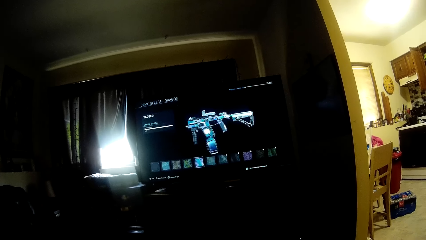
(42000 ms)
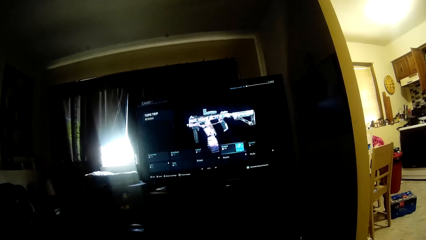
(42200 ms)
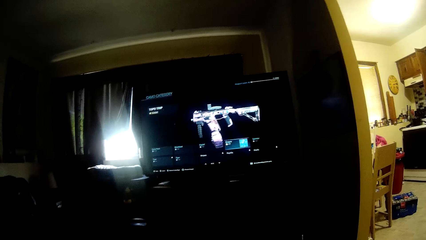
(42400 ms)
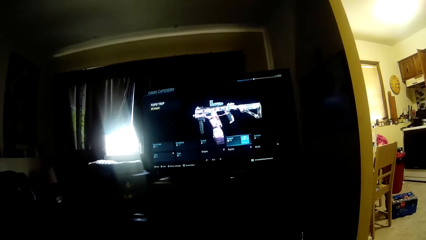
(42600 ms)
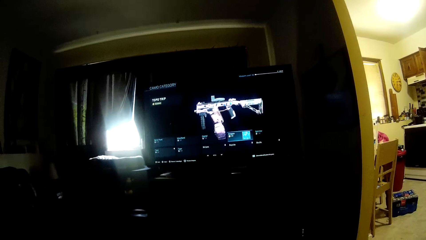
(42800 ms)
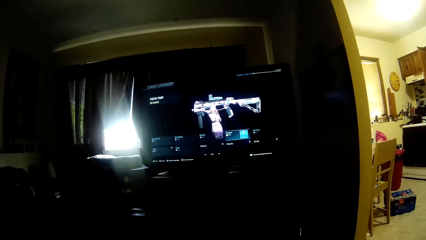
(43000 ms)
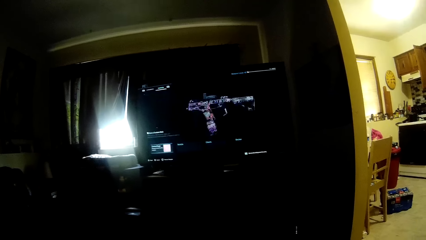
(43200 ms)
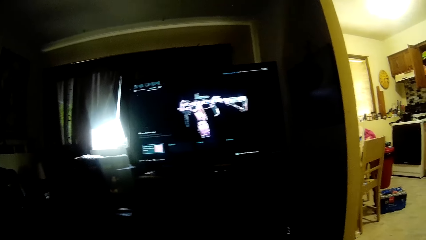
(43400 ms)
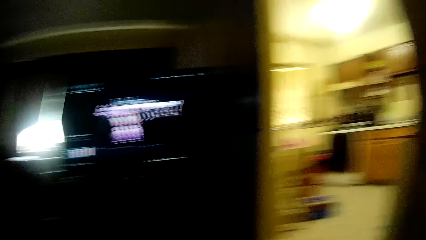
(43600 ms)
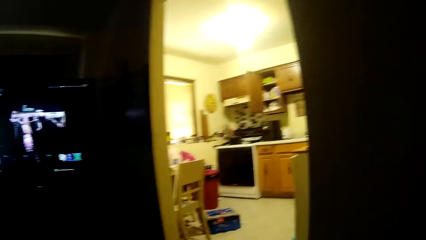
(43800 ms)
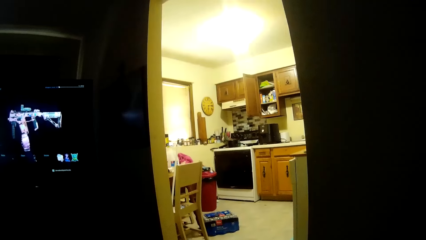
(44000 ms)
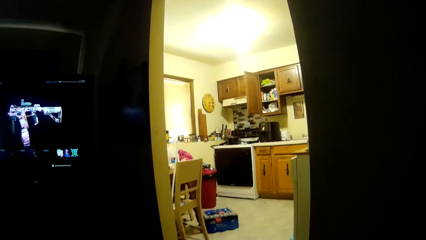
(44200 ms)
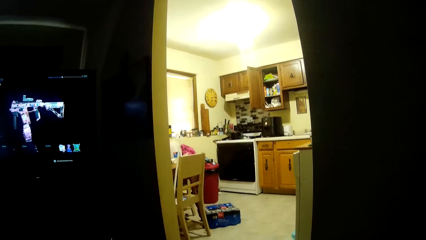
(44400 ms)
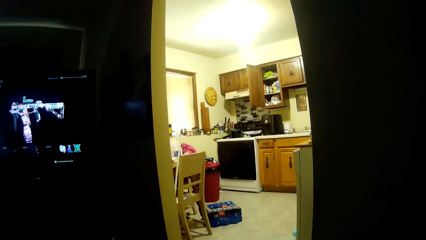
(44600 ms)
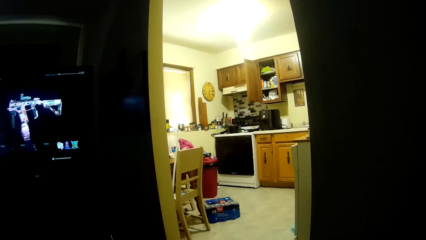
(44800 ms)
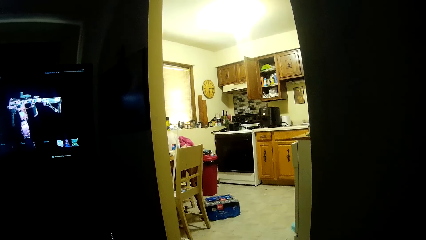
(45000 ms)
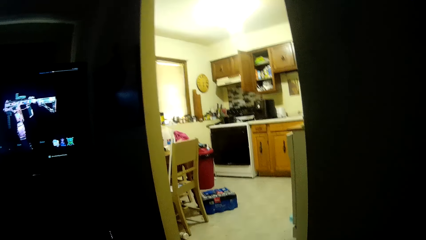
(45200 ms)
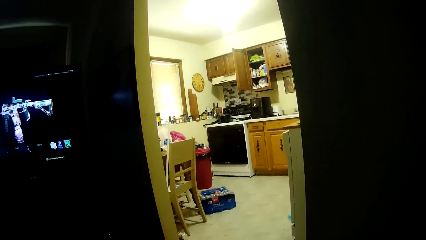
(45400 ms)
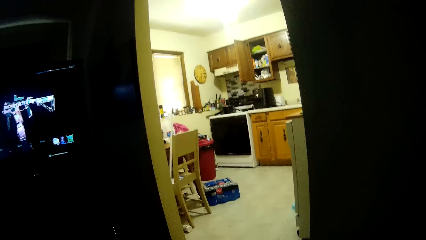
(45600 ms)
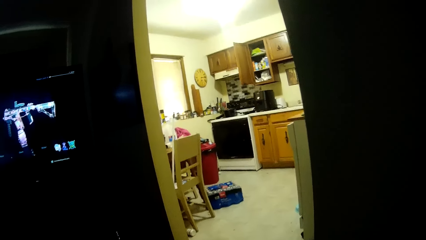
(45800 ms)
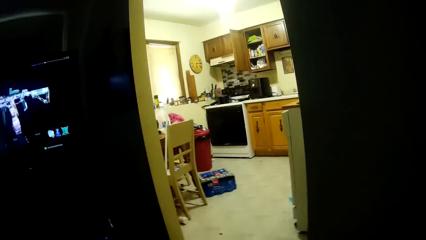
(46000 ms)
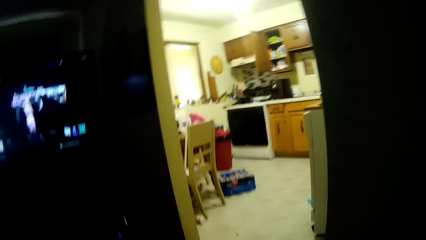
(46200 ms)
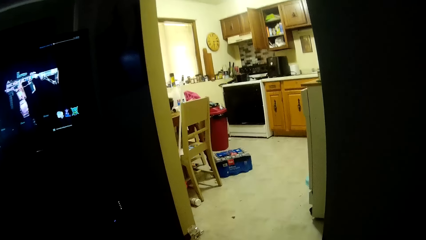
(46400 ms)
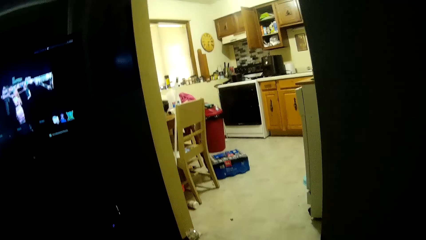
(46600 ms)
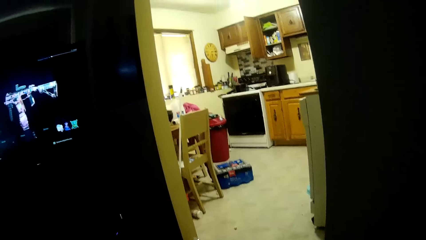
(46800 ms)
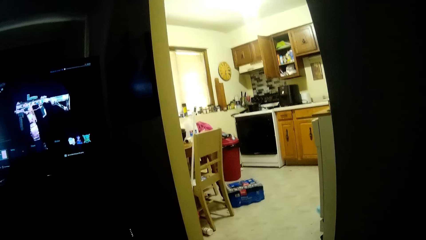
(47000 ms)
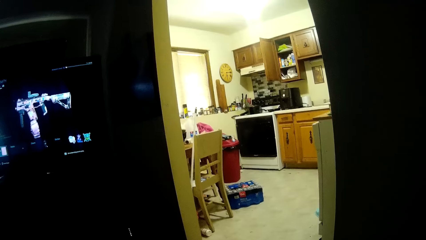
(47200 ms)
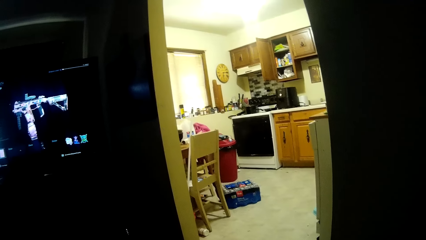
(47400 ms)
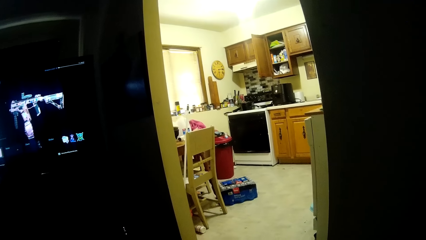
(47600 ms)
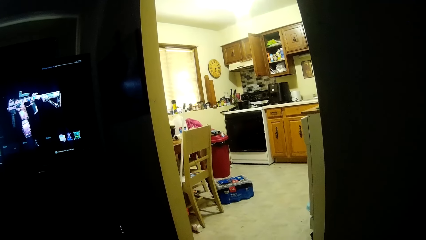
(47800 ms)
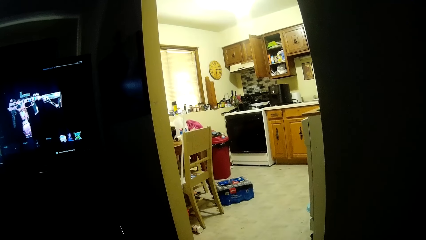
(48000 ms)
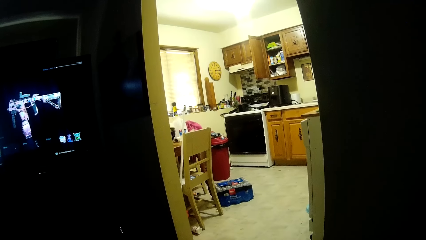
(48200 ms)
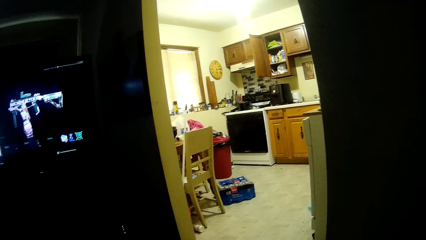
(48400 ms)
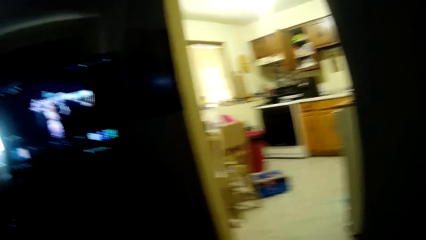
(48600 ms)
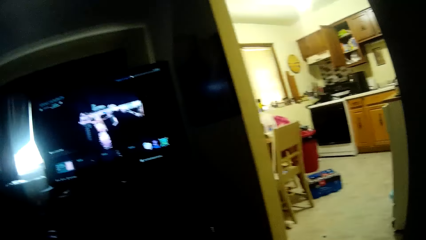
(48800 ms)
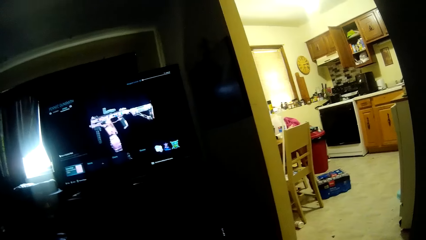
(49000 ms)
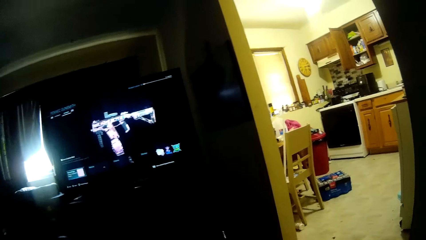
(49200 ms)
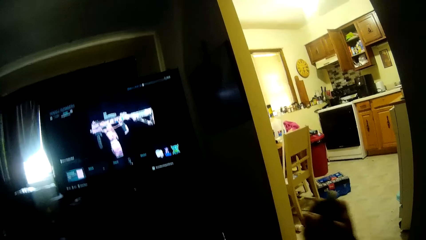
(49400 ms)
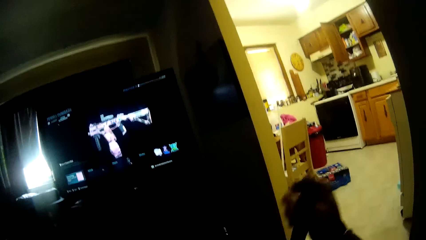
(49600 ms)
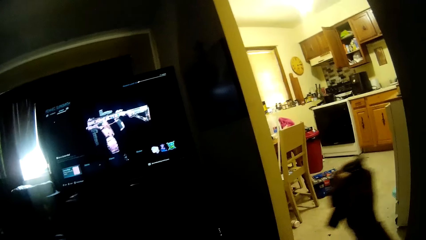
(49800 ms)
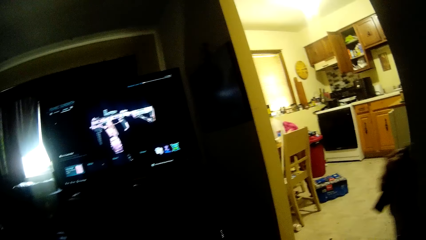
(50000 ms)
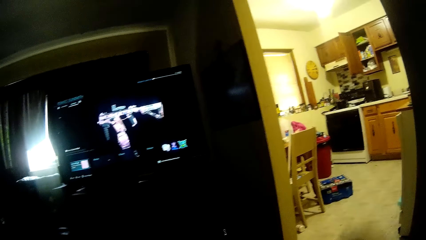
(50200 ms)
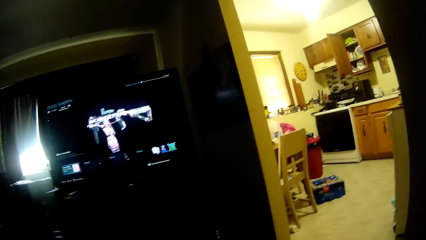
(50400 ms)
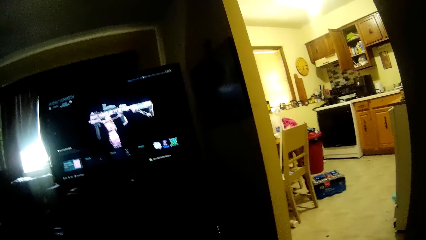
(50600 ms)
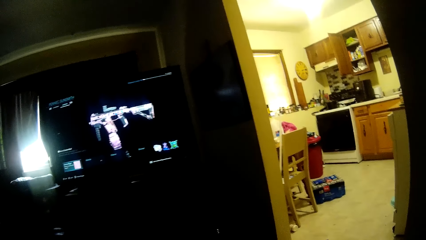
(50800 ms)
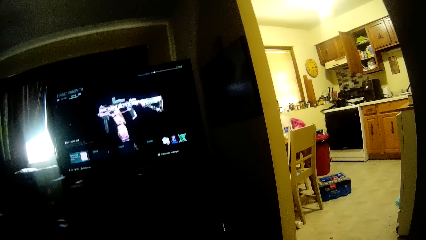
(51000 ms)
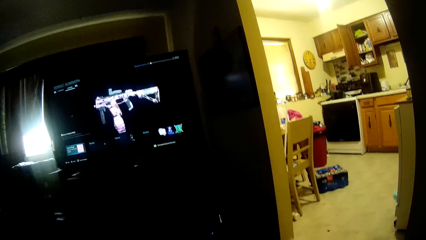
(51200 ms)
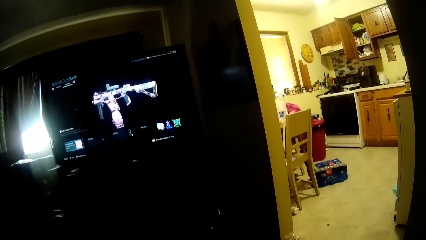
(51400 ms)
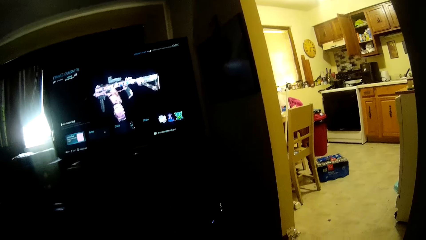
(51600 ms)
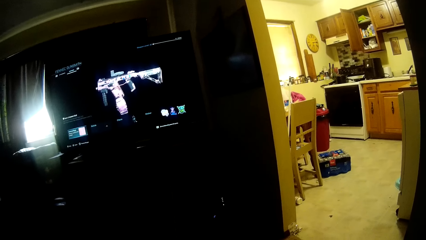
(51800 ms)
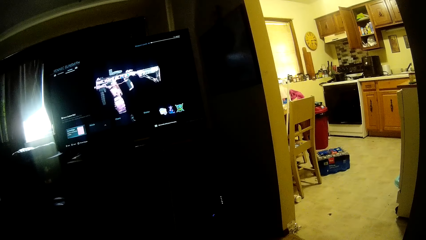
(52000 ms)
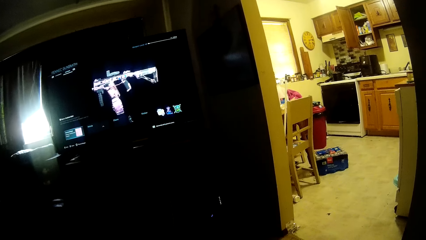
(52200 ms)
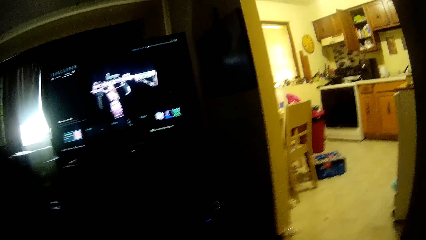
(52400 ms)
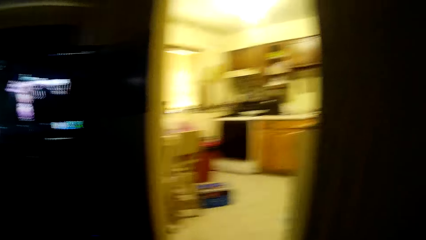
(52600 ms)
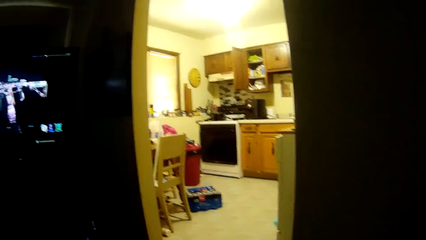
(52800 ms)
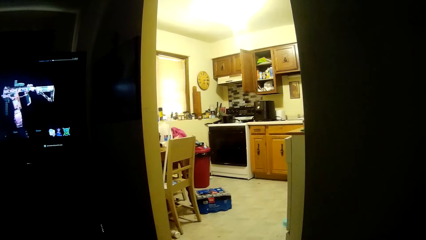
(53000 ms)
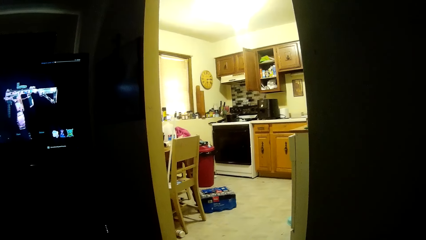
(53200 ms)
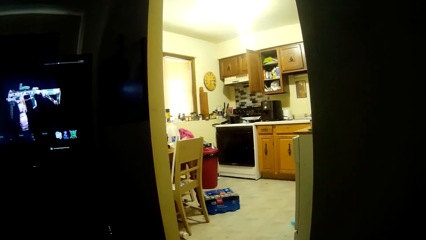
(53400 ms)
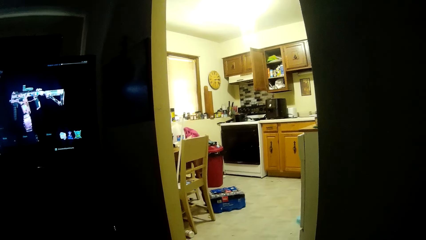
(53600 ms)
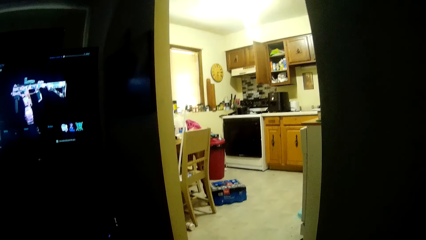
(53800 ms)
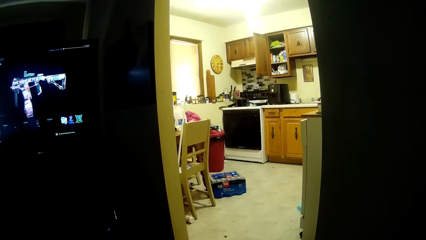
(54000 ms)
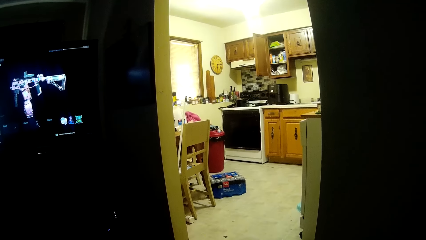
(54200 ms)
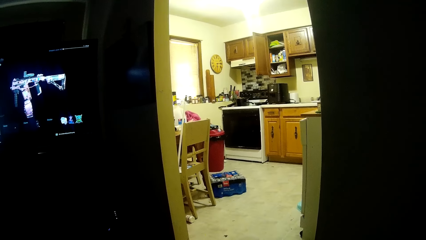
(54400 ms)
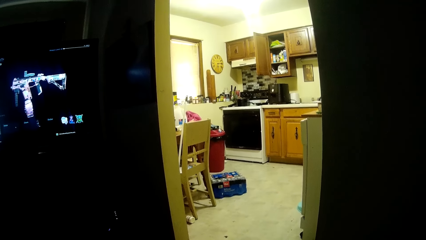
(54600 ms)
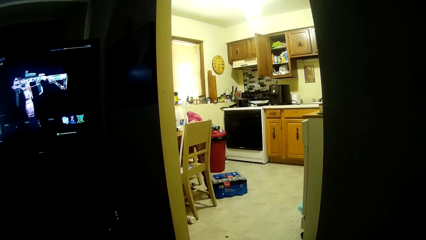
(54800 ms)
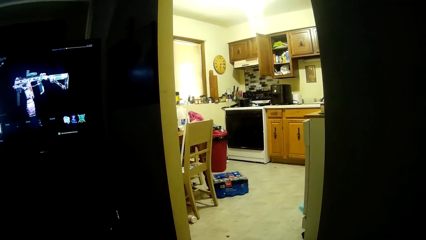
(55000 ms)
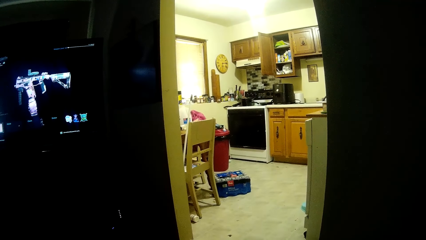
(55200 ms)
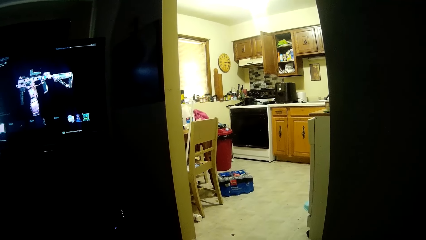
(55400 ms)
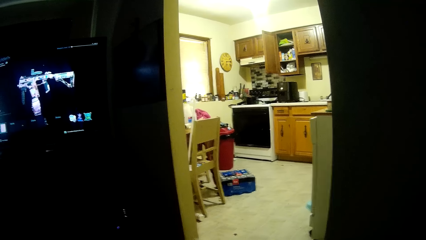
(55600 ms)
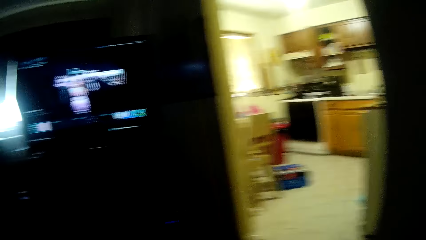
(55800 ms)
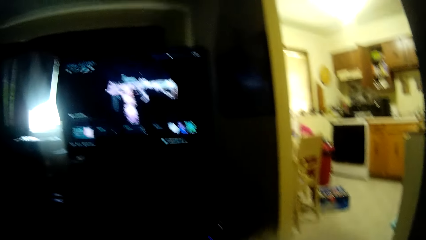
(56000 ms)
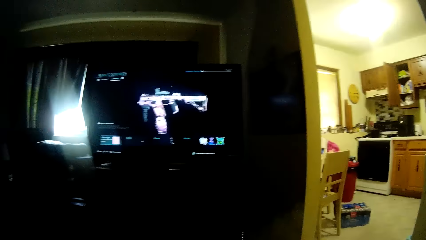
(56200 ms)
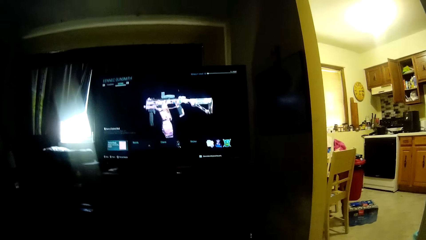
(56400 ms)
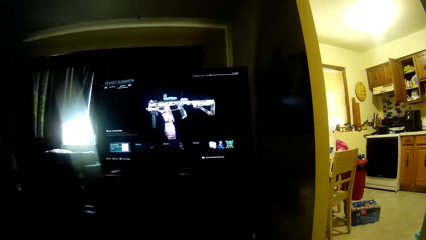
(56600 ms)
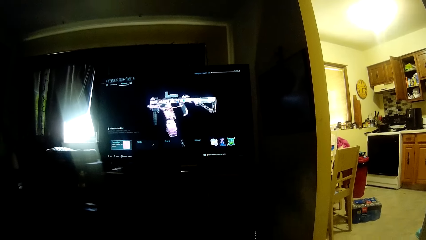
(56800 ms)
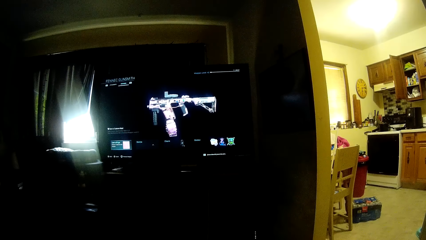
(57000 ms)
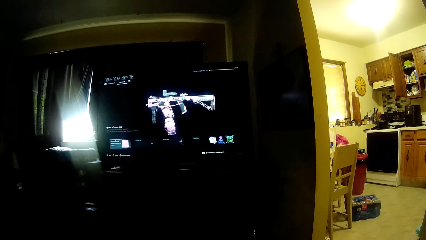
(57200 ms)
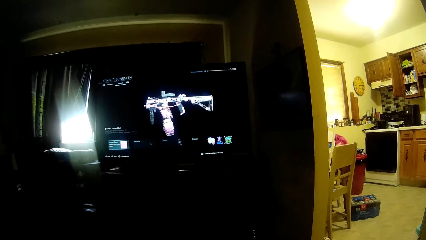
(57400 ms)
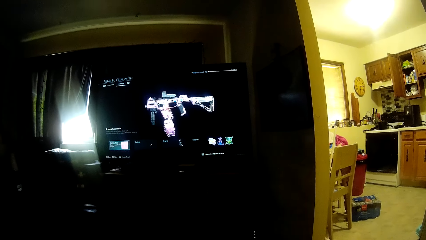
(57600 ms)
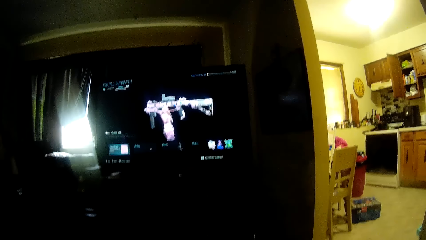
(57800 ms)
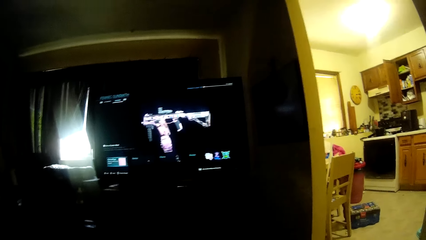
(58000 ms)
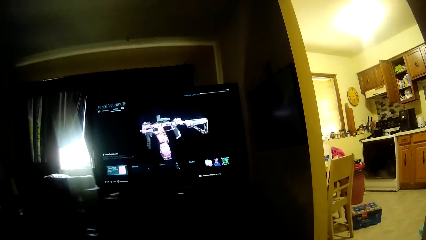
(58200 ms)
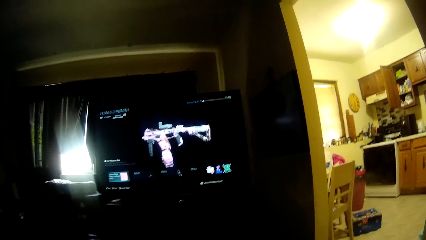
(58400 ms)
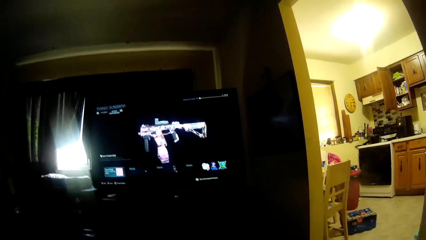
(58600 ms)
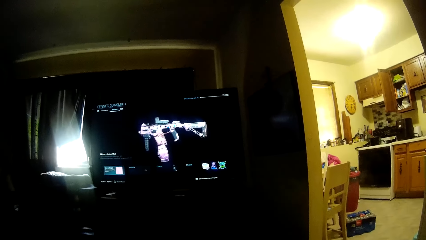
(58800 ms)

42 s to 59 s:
The camera wearer talks. He looks around the room. He raises his hand. He sprays the room. He looks around the room. A man talks. The camera wearer talks.
